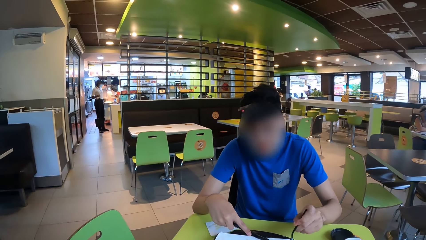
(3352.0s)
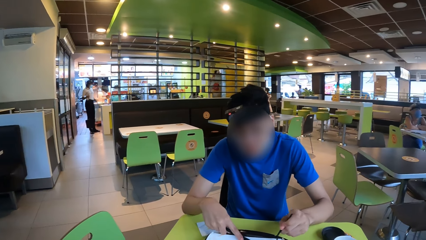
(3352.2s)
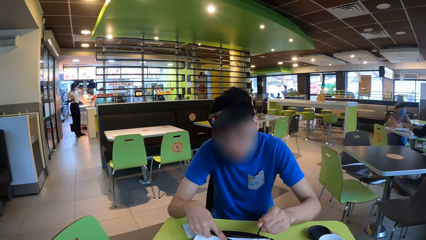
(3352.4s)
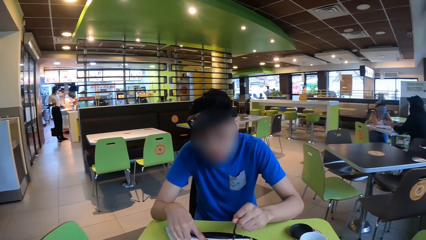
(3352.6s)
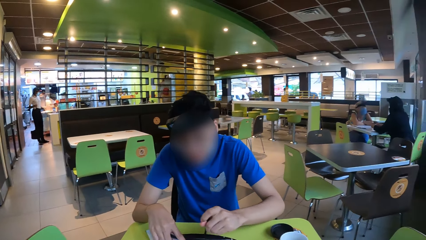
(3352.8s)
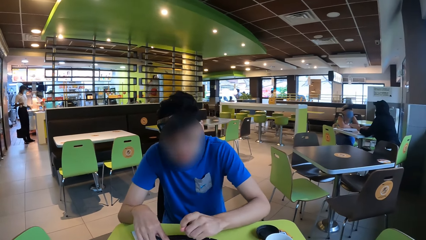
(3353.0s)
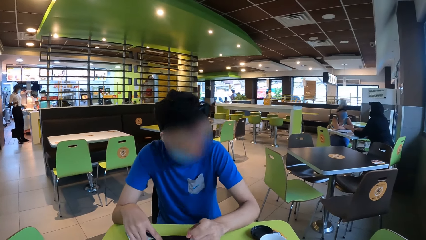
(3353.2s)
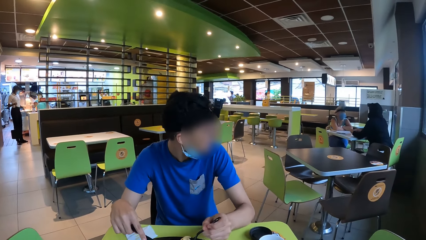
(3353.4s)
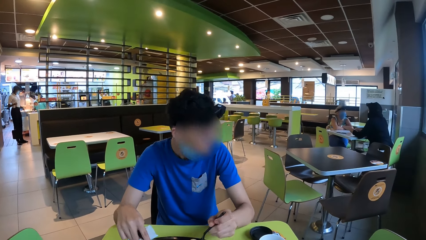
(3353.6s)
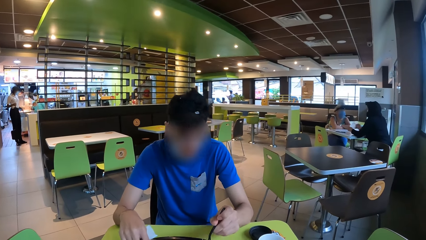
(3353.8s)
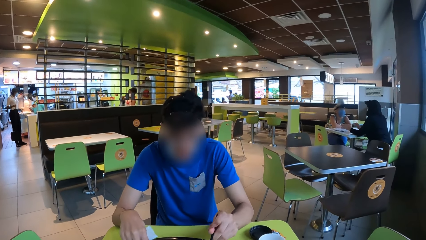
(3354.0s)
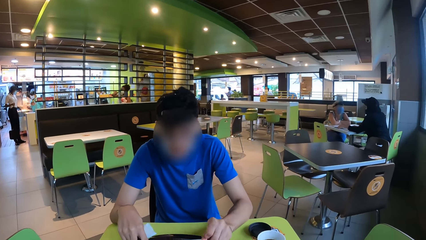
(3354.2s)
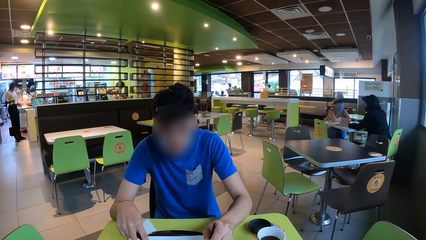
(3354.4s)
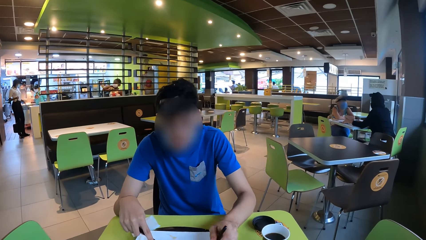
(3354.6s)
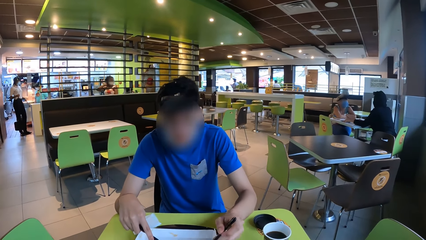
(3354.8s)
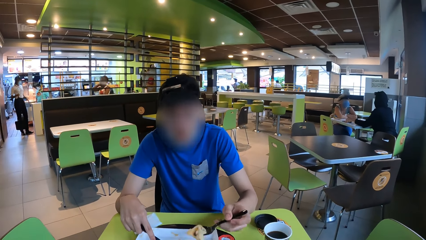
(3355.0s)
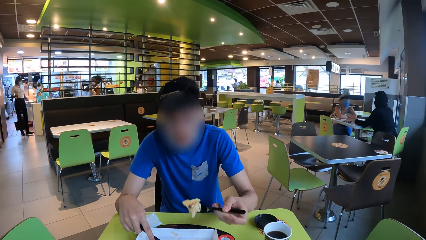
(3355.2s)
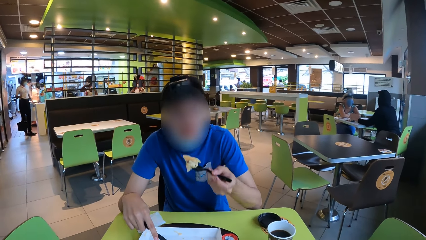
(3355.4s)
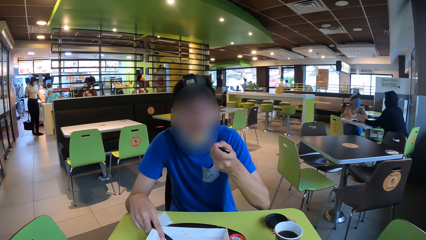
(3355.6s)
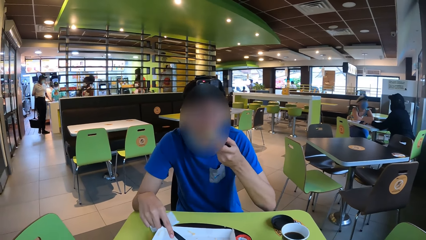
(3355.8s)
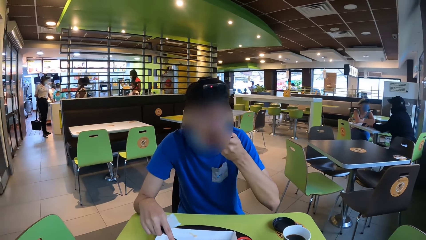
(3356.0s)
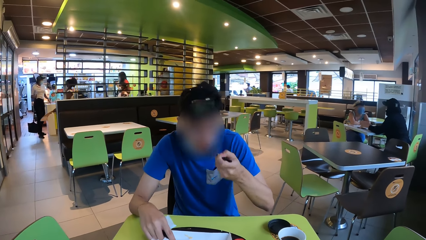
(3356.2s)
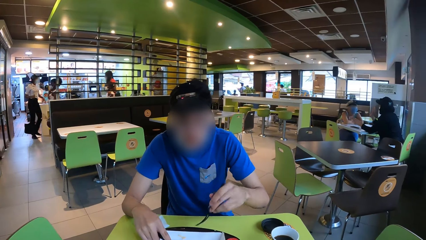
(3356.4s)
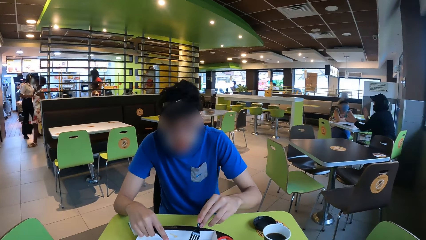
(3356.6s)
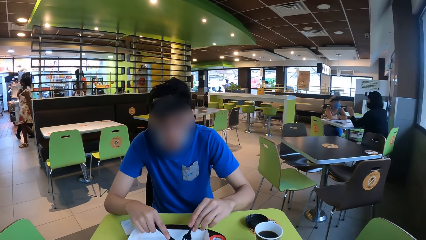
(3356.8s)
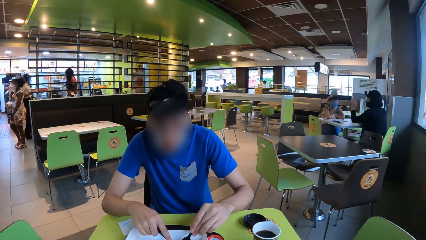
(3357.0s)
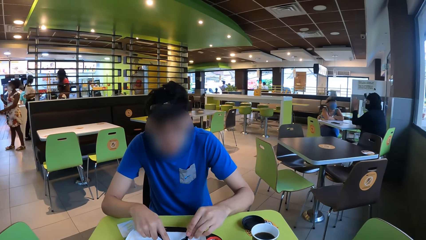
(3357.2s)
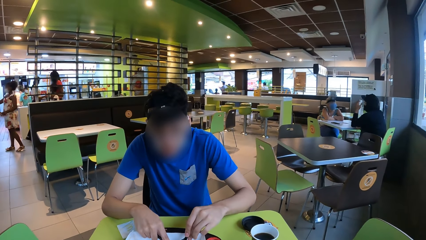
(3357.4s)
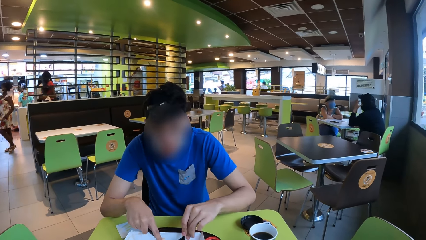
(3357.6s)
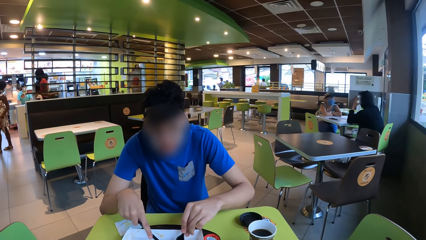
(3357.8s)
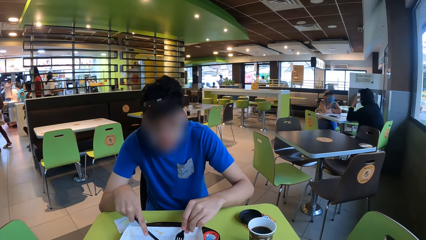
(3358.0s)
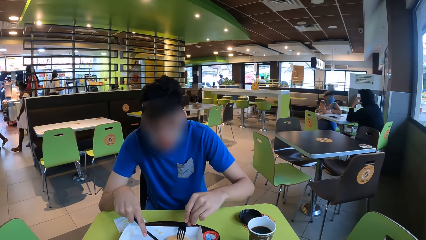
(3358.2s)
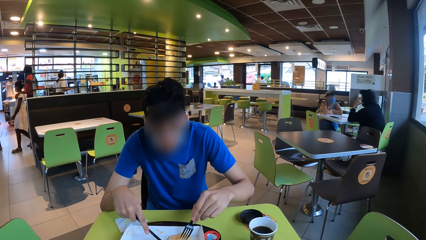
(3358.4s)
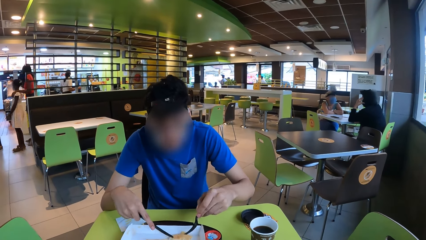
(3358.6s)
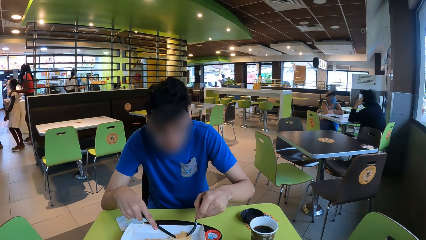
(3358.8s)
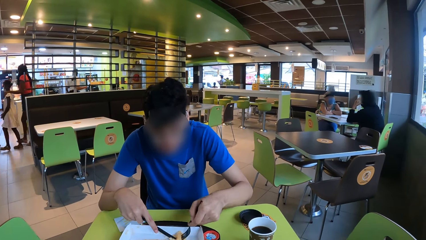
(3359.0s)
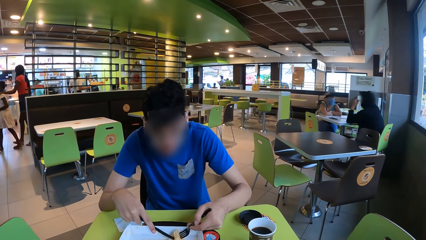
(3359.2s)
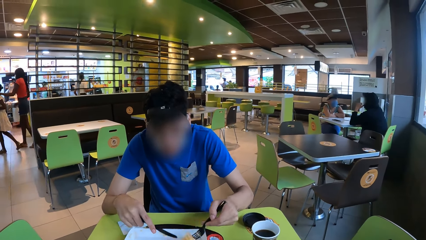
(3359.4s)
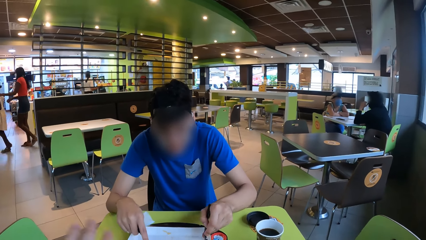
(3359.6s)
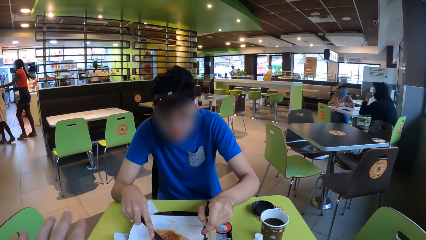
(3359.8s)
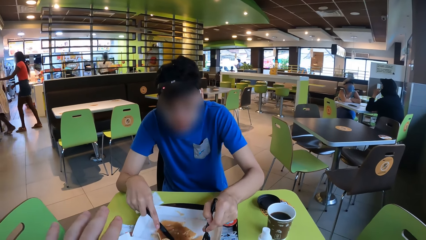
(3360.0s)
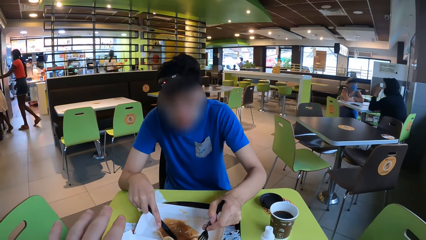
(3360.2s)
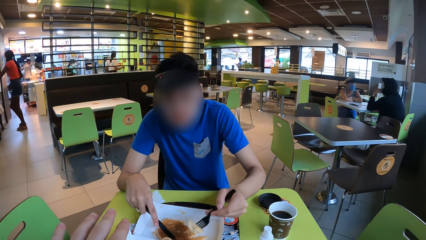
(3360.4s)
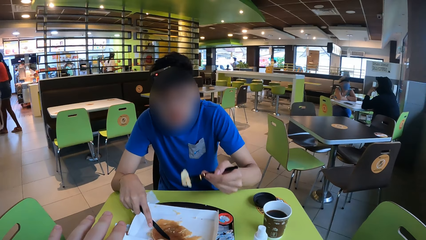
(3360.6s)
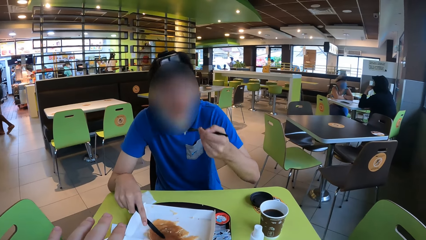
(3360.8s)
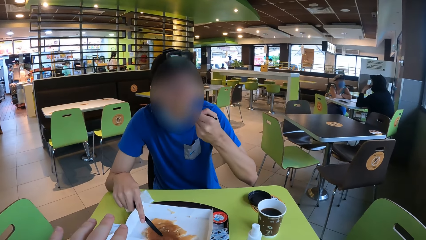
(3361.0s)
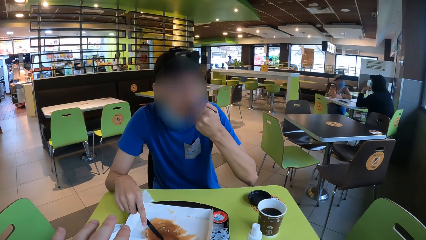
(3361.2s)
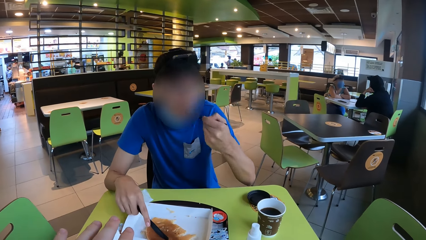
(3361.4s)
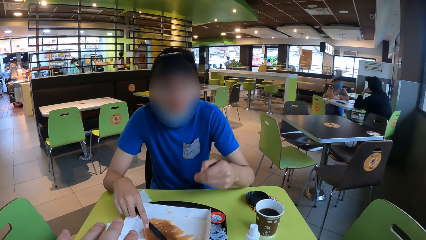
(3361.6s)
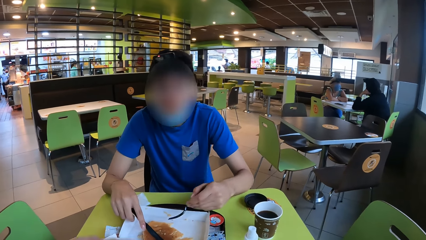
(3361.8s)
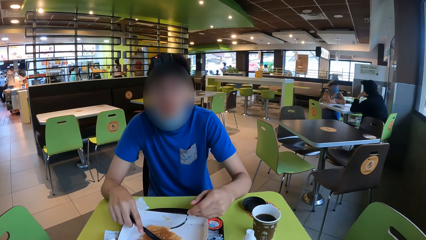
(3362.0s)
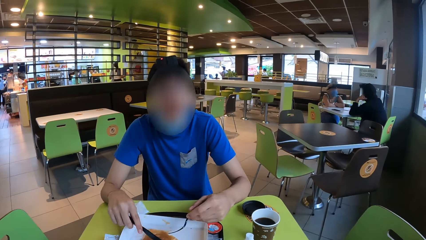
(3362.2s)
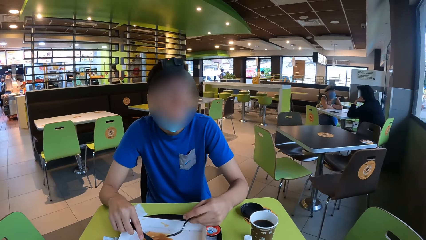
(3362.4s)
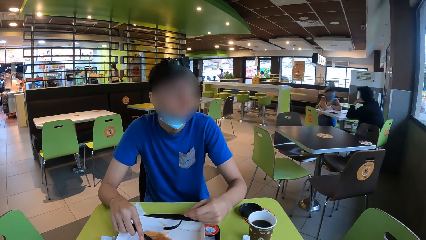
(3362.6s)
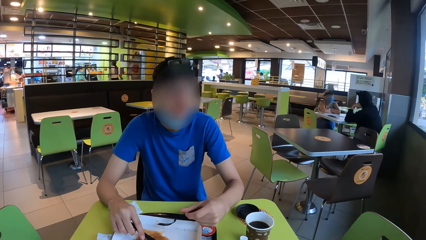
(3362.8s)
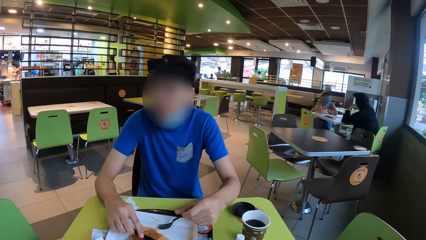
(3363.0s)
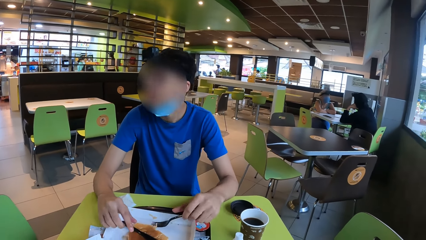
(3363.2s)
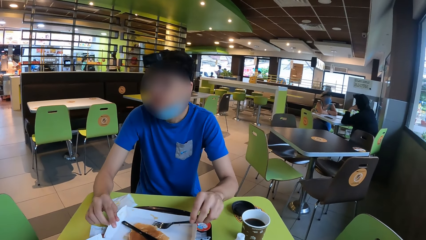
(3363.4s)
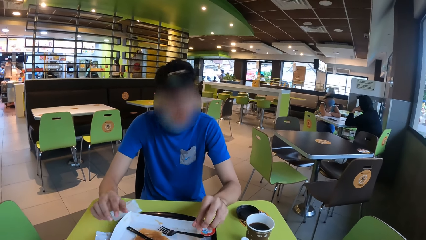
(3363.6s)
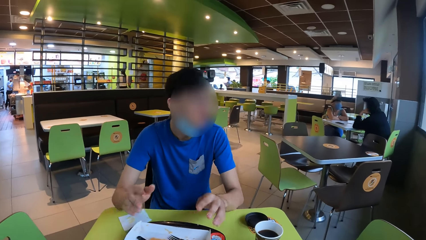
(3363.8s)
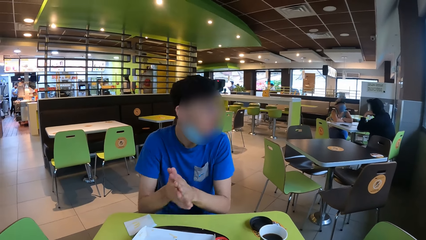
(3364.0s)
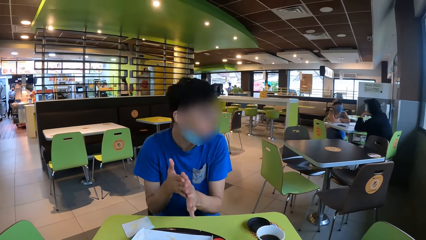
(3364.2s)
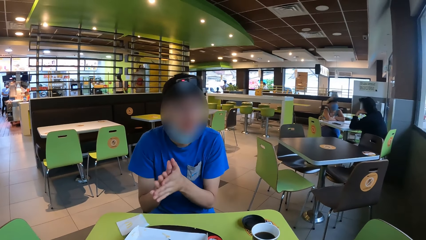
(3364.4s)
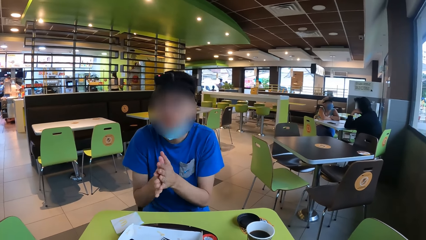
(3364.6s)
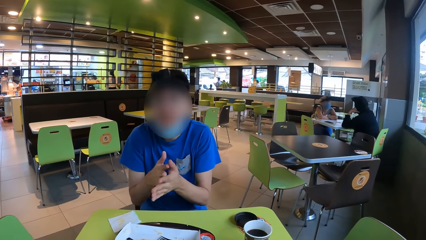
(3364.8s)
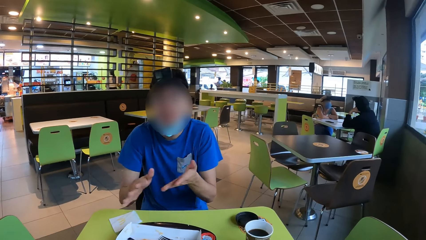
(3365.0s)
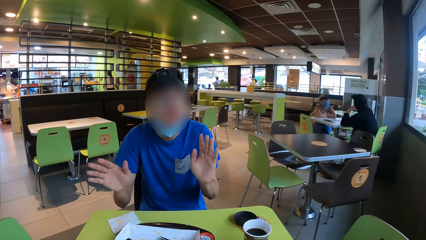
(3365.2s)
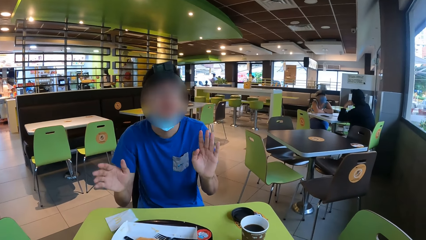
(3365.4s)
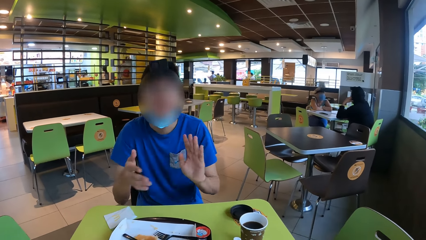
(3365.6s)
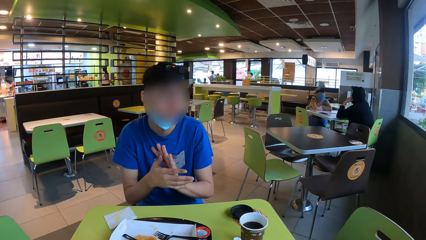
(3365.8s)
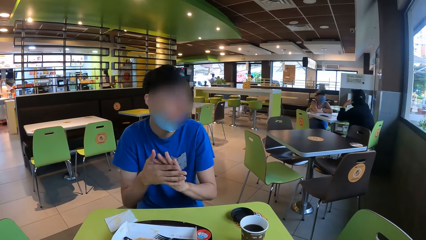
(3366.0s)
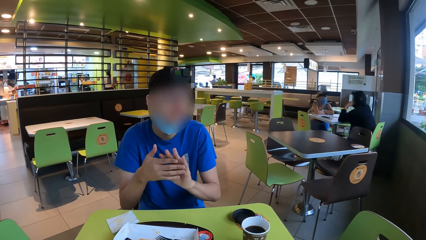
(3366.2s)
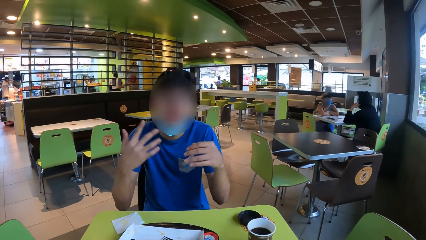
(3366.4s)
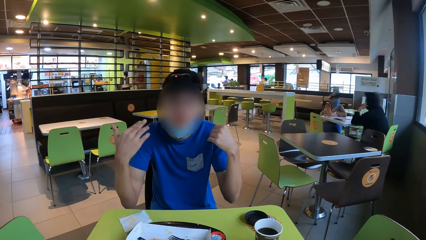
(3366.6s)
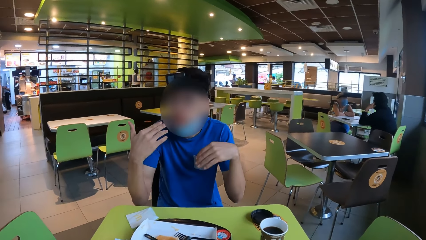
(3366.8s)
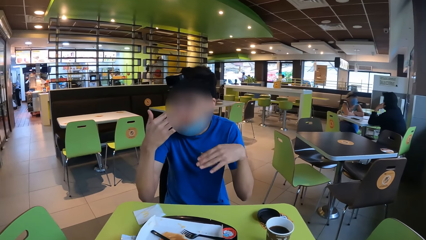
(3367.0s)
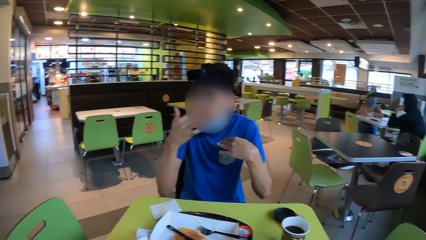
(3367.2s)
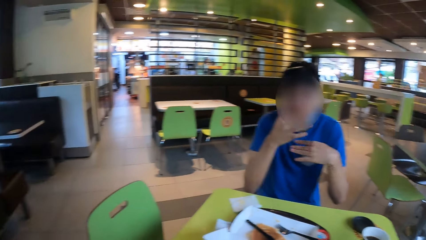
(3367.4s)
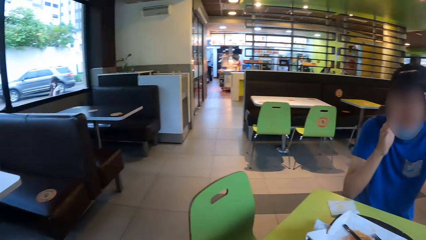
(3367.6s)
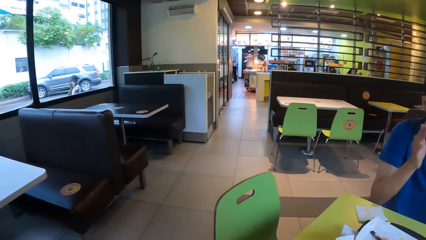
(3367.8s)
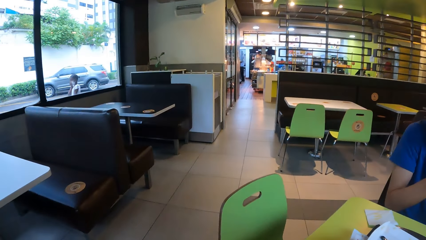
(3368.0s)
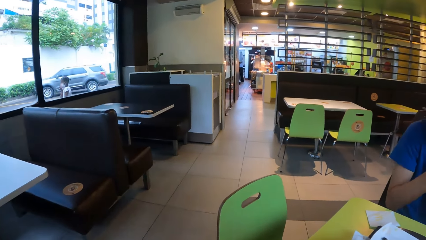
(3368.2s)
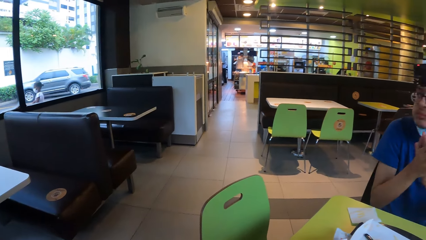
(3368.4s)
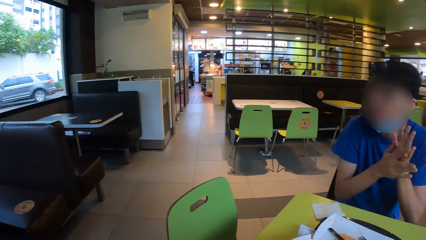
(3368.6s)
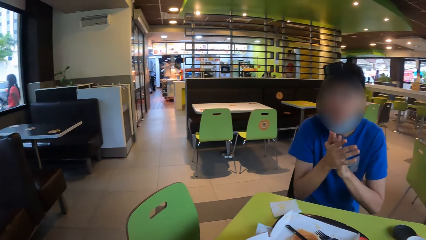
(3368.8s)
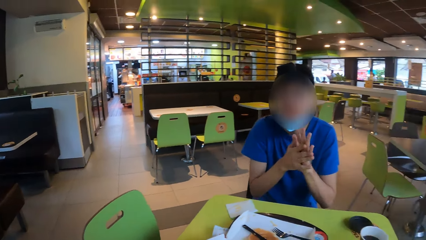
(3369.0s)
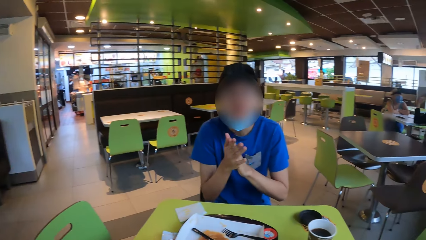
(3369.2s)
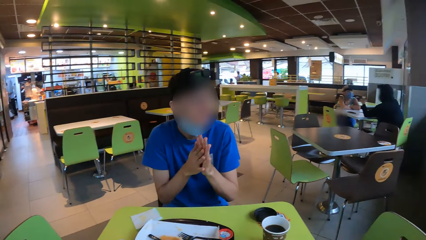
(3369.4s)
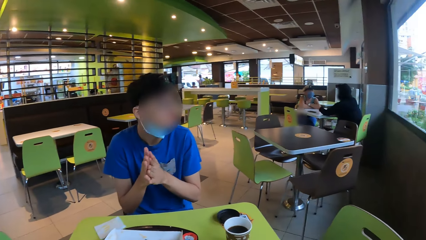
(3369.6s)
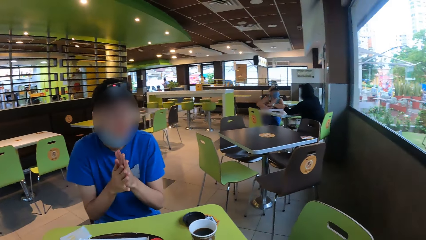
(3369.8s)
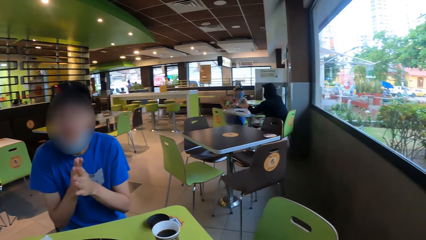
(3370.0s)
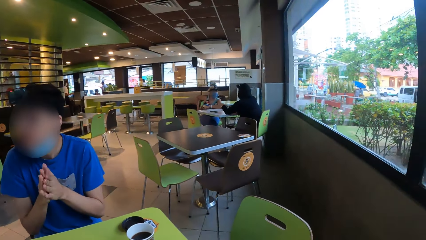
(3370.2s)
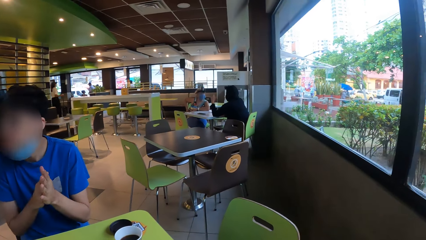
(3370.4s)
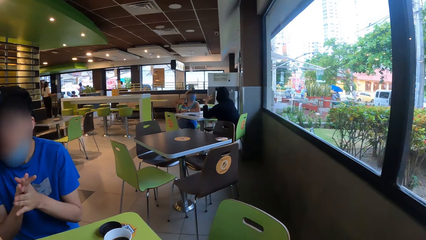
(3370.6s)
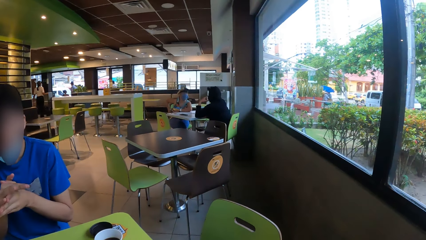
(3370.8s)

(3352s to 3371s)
A man picks up a piece of pancake with a fork. The man eats the piece of pancake with the fork. The man cuts the pancake with a knife. The camera wearer moves a hand. The man picks up a piece of pancake with the fork. The man eats the piece of pancake with the fork. The man puts down the knife and puts down the fork. The man rubs both hands together. The man interacts with the camera wearer. The man moves hands. The camera wearer looks around. They look at the window. The man rubs both hands together.
